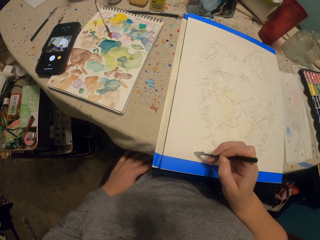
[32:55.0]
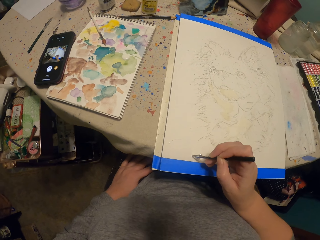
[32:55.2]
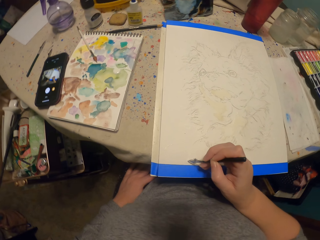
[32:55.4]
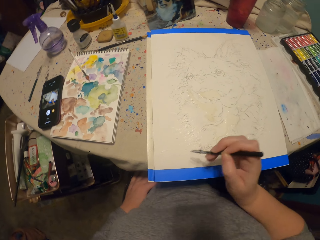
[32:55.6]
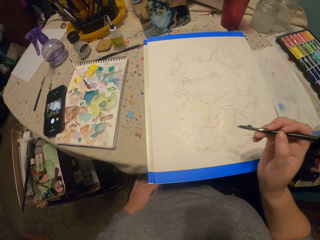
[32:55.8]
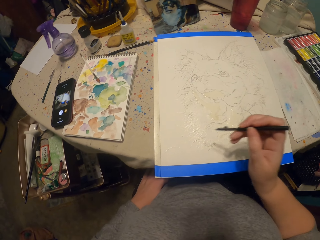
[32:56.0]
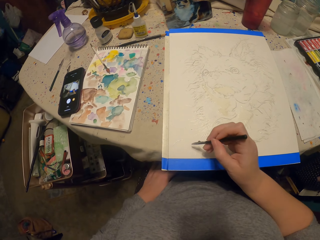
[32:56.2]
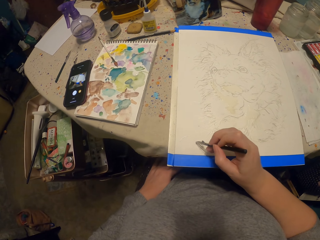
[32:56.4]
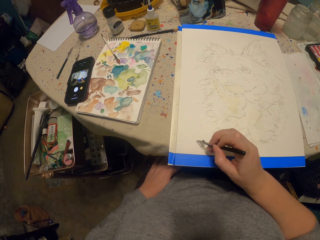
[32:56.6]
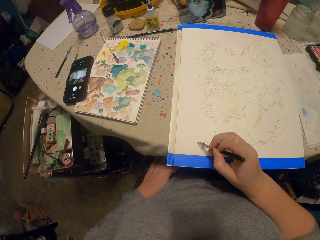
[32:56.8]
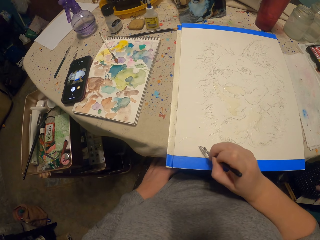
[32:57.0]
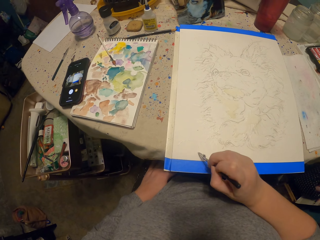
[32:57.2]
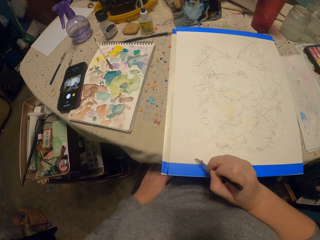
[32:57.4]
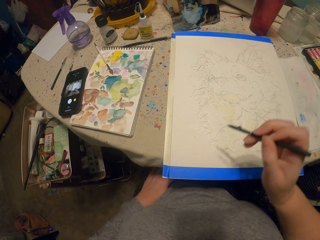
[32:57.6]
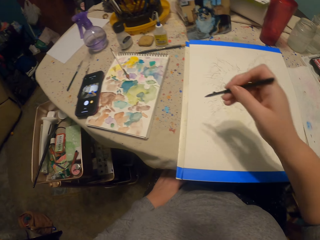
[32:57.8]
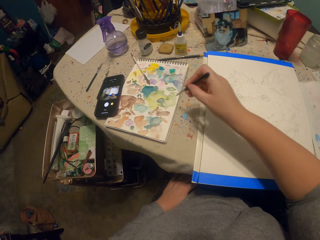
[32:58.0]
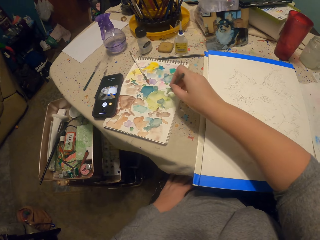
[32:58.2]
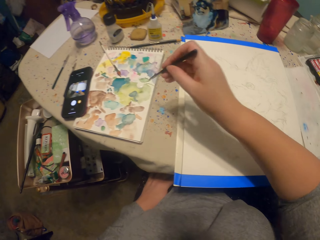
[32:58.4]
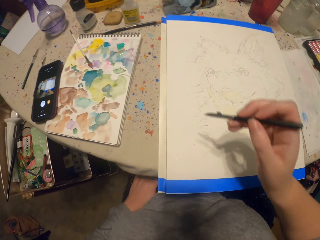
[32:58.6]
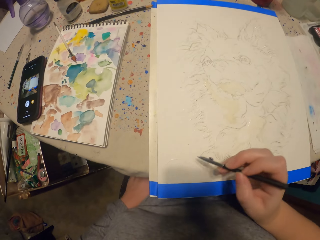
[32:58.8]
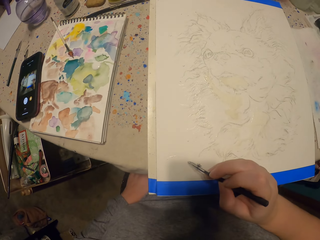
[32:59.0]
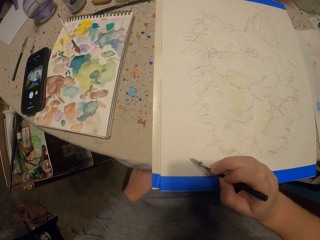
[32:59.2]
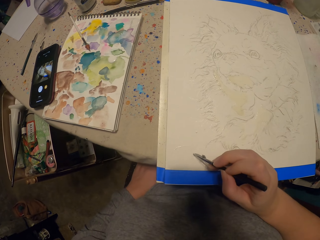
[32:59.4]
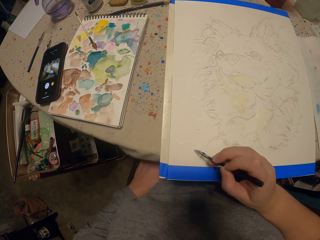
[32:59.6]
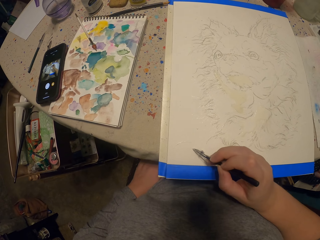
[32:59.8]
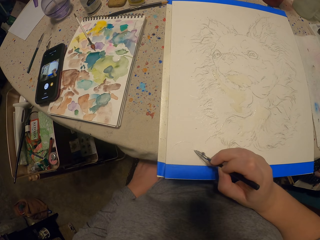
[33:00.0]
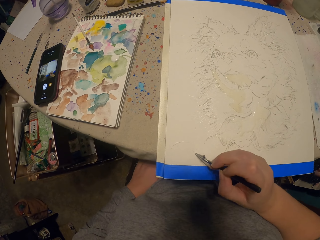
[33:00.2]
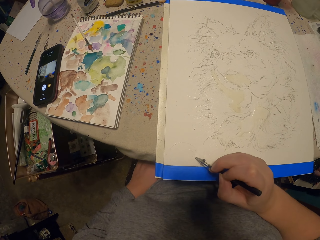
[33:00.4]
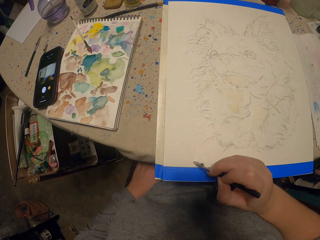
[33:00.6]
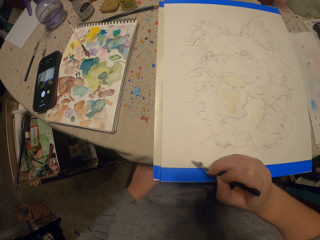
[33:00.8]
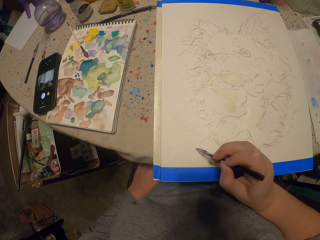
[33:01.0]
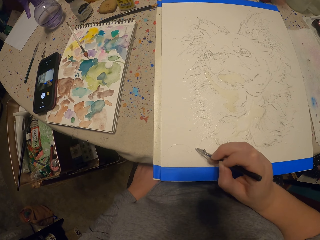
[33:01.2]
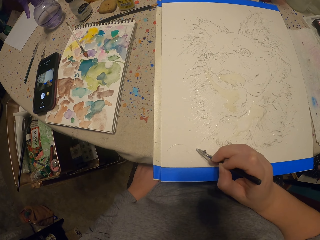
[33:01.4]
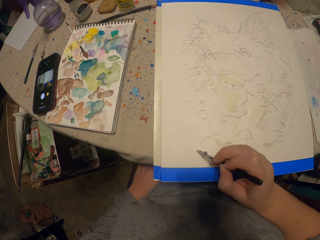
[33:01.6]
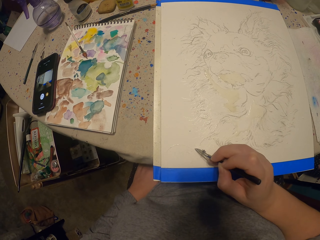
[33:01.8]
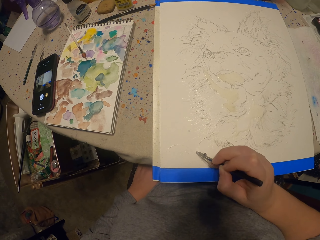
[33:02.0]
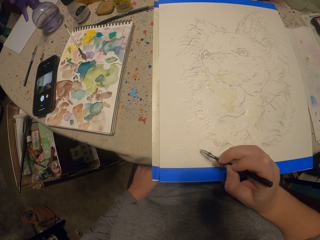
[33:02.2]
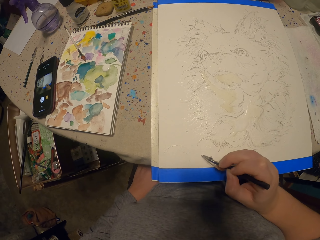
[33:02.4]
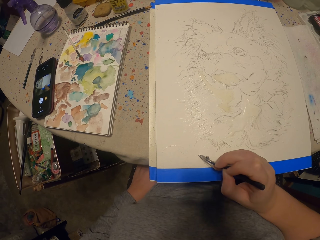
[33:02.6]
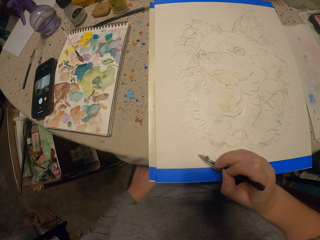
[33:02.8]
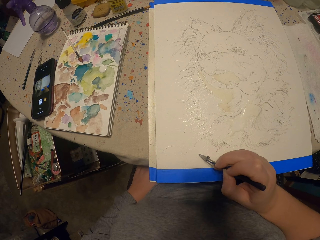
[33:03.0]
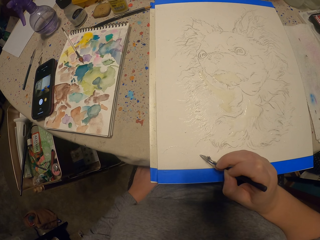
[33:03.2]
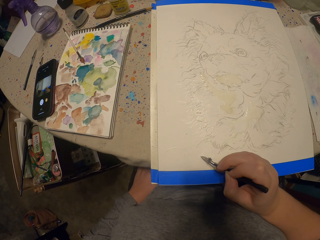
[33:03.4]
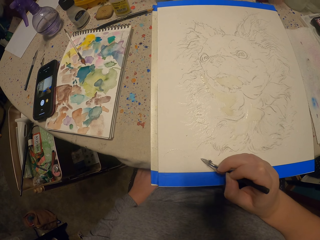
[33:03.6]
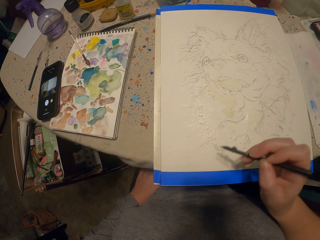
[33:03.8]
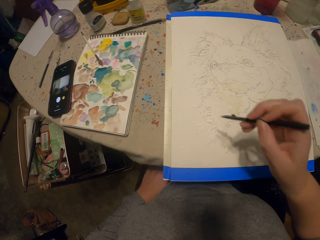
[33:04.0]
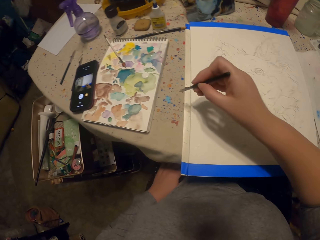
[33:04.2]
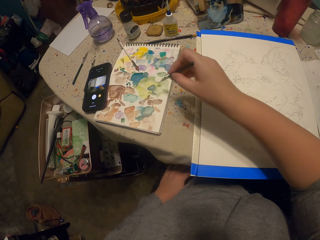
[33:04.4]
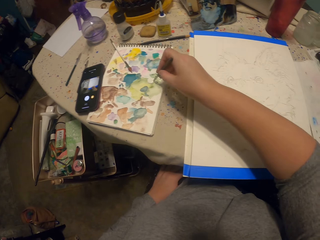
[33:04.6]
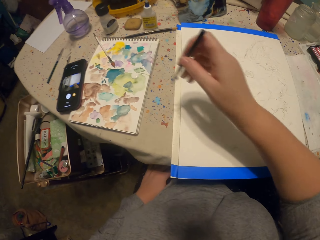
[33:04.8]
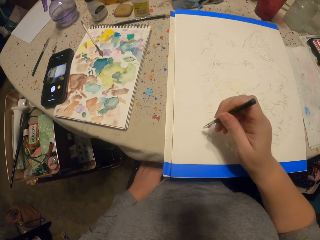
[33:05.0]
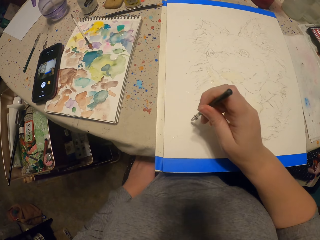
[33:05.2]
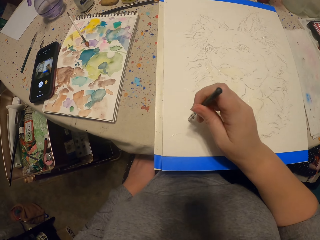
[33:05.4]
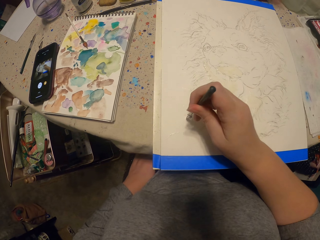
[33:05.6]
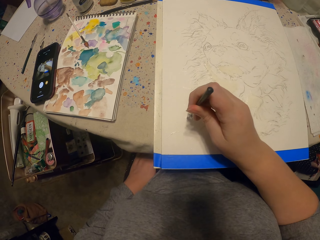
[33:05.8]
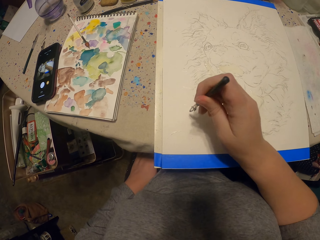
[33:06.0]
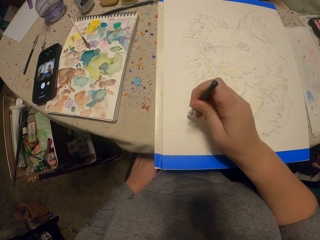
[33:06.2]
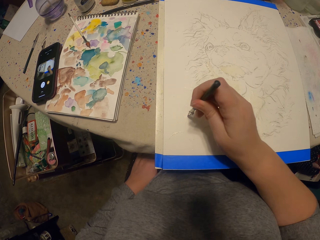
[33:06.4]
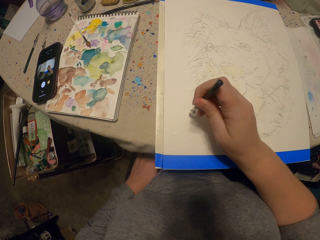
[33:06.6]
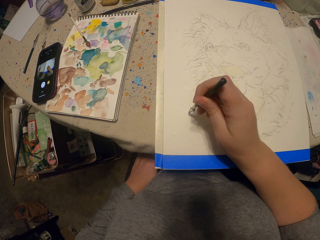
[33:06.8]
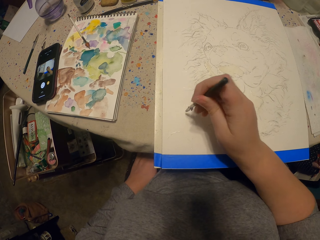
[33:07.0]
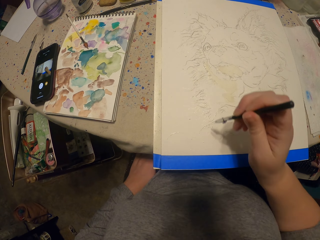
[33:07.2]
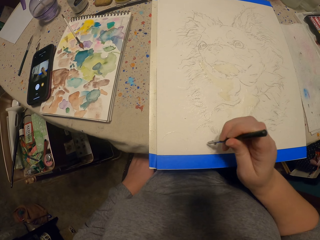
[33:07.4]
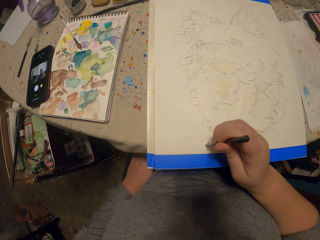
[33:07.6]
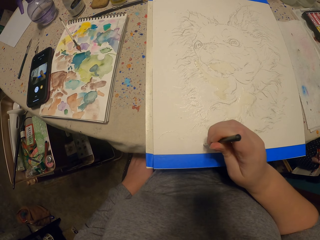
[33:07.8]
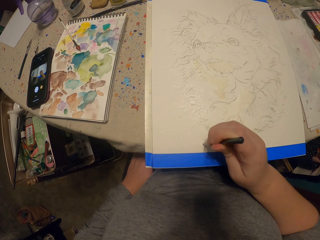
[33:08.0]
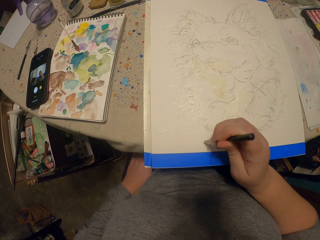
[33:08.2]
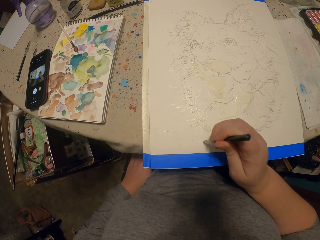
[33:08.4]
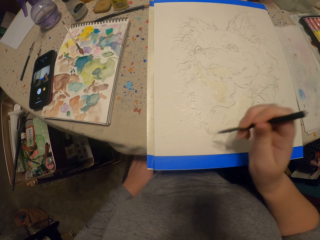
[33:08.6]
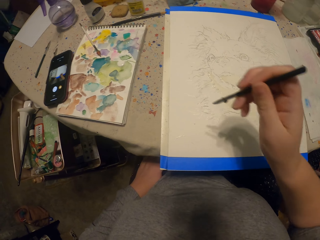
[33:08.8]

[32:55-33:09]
The camera wearer paints a picture. They scoop paint. They paint the picture. They scoop paint. They paint the picture.

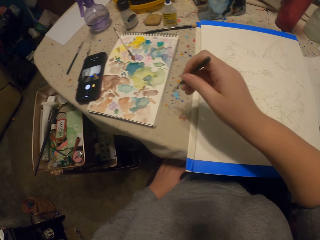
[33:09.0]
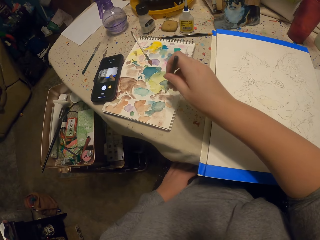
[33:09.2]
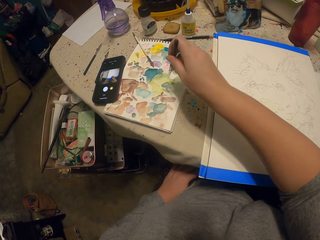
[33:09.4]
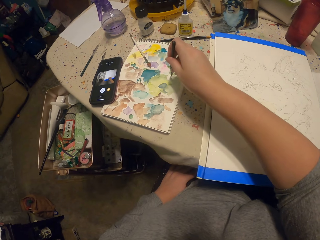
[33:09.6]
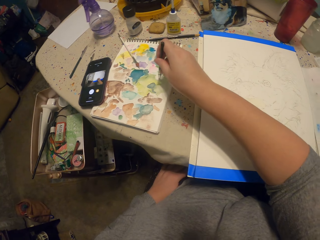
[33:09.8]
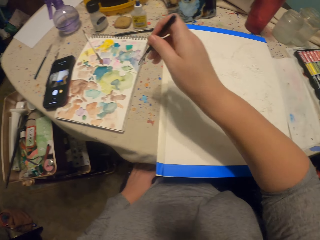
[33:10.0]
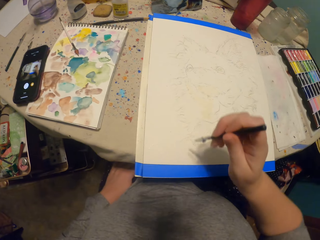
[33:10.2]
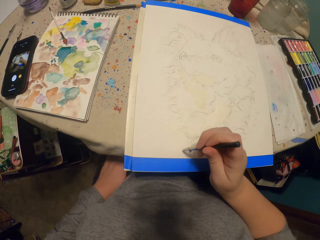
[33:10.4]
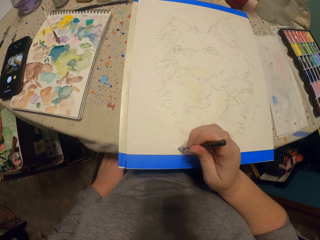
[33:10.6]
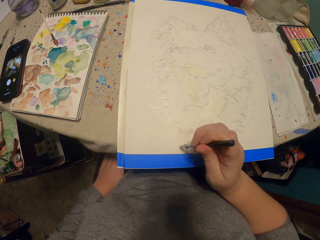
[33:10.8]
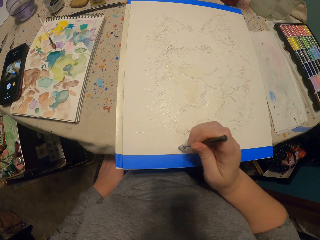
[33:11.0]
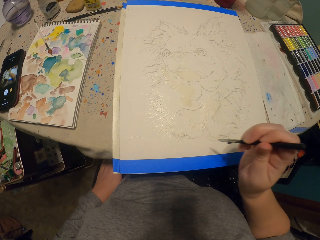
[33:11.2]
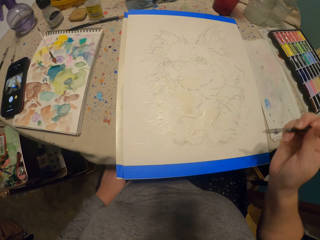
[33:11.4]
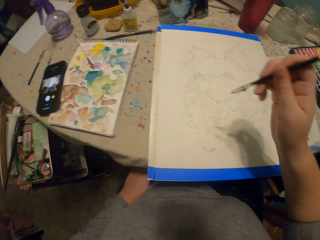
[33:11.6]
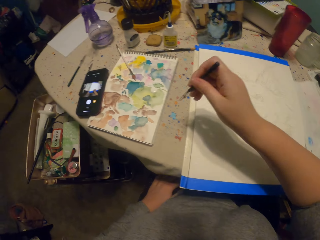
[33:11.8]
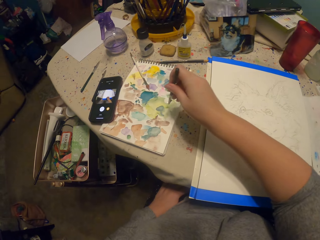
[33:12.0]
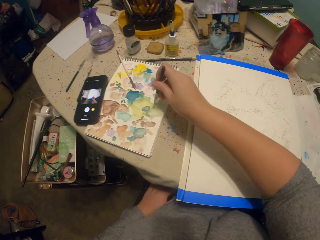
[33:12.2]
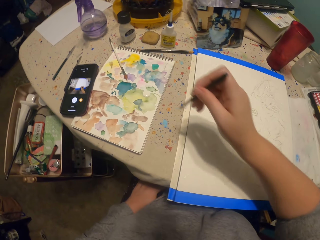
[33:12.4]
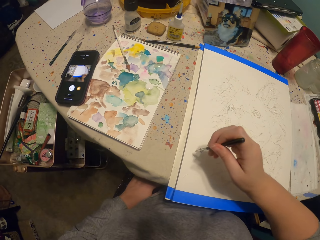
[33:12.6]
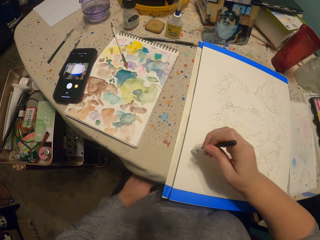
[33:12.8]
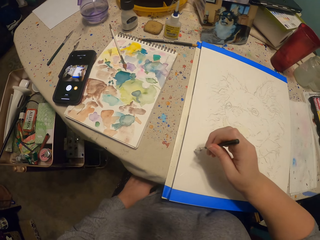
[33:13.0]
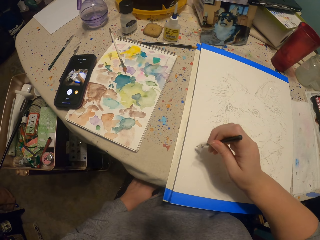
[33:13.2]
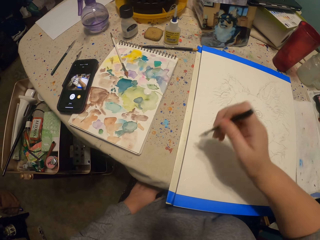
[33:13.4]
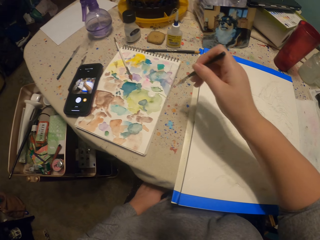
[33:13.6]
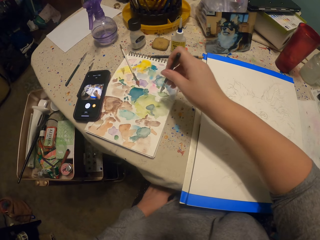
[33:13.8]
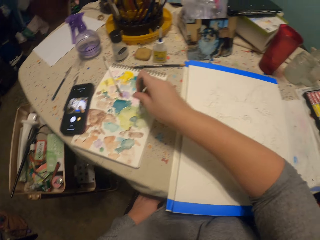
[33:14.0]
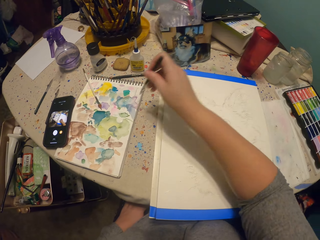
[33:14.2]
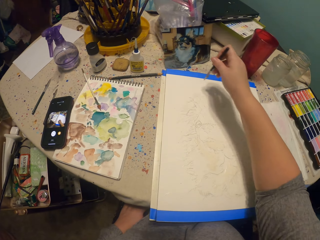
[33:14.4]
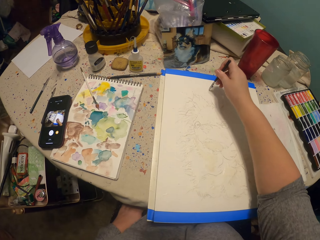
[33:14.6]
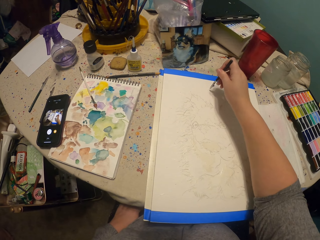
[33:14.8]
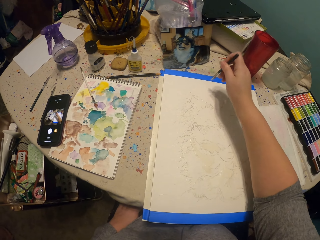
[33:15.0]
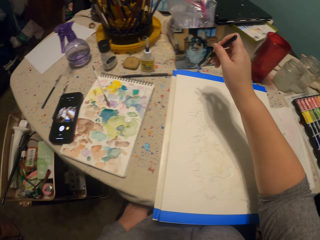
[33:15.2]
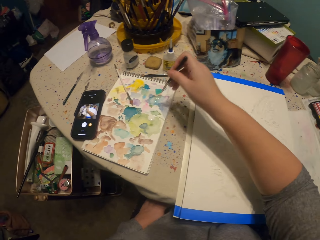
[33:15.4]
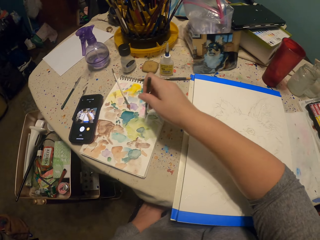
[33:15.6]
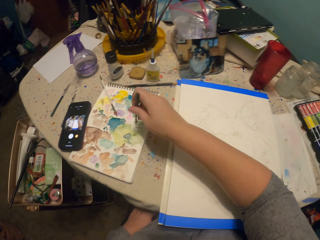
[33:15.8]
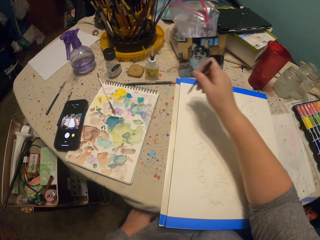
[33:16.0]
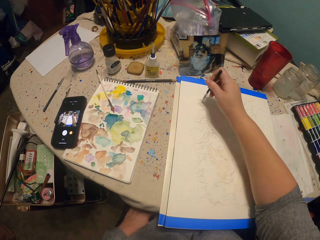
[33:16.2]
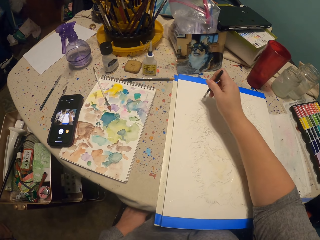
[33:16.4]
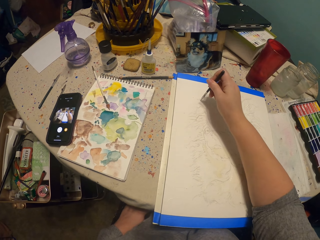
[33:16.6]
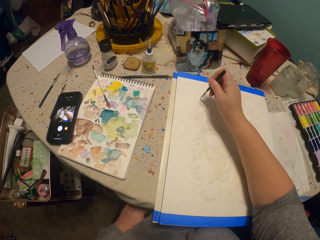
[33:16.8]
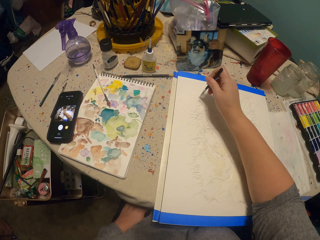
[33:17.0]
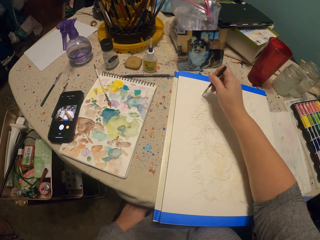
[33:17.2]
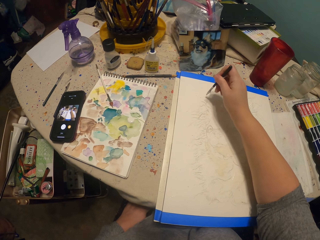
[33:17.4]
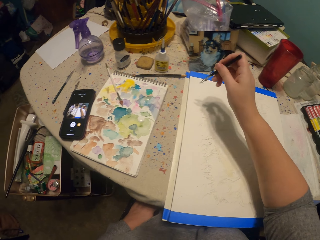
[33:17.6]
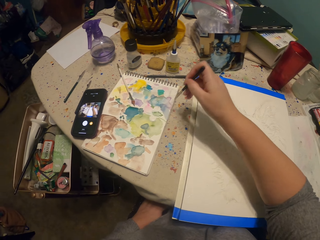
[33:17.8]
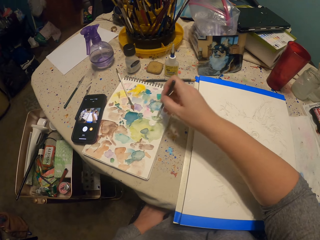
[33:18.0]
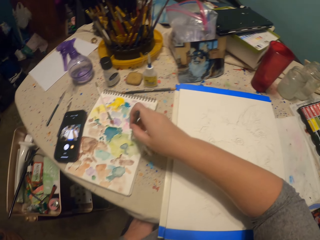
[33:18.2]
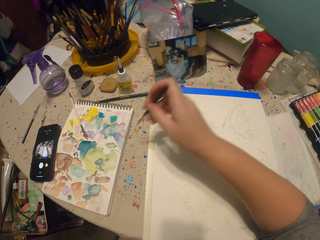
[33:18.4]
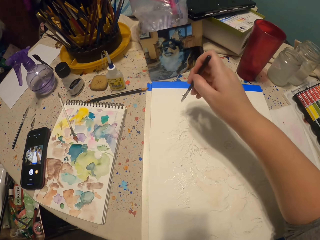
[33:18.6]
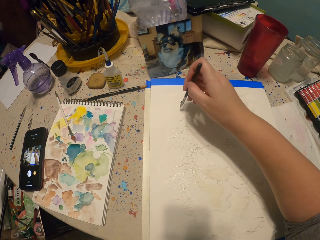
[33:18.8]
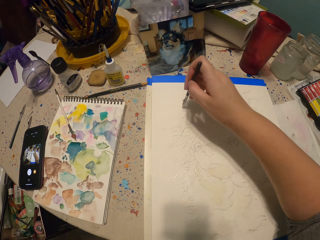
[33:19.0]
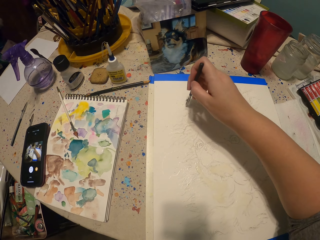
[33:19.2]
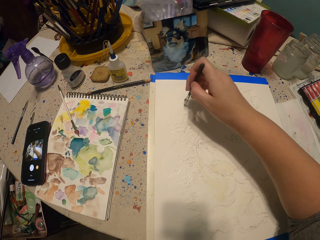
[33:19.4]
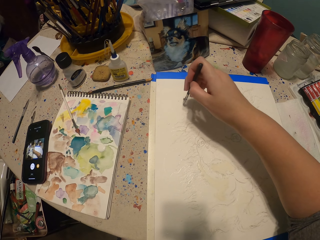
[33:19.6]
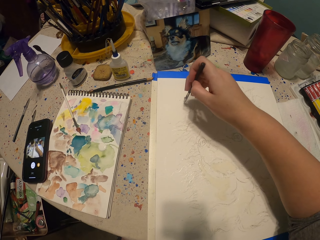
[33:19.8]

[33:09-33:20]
The camera wearer scoops paint. They paint a picture. They scoop paint. They paint the picture. They scoop paint. They paint the picture. They scoop paint. They paint the picture. They scoop paint. They paint the picture.
